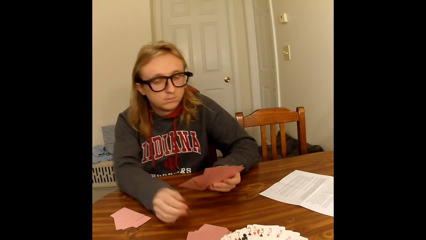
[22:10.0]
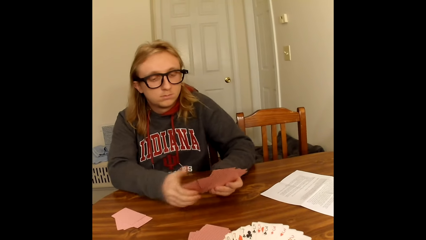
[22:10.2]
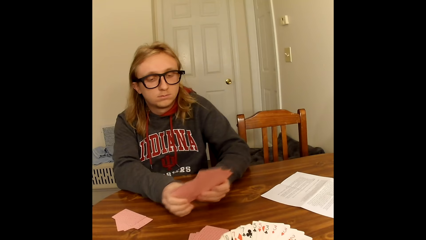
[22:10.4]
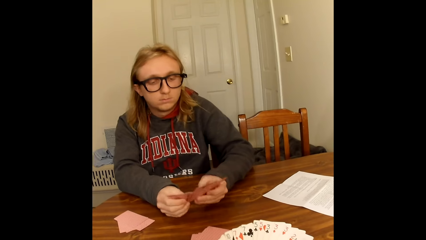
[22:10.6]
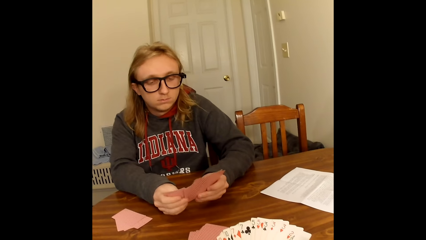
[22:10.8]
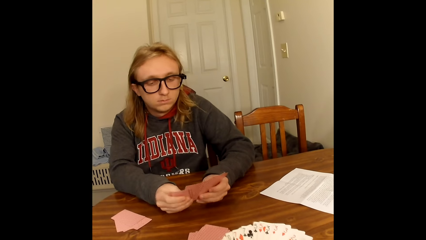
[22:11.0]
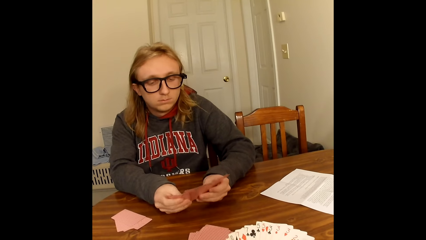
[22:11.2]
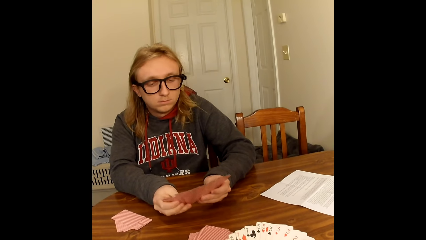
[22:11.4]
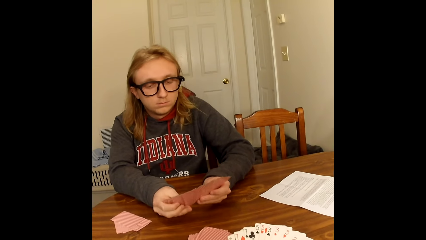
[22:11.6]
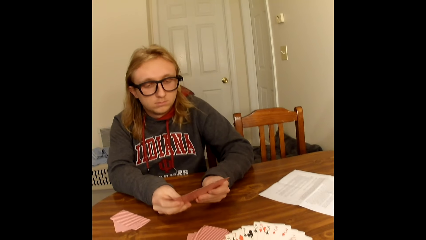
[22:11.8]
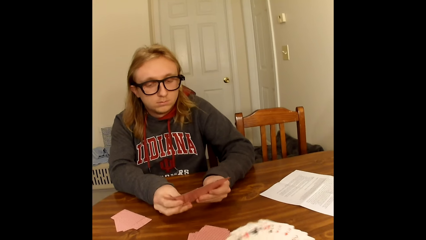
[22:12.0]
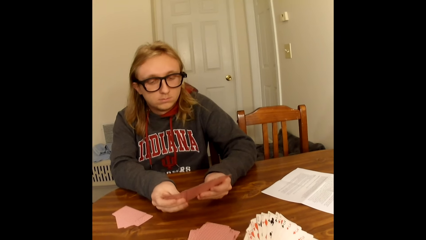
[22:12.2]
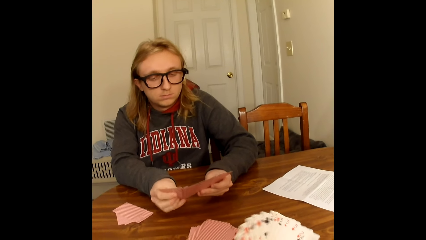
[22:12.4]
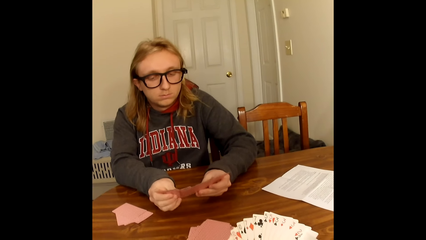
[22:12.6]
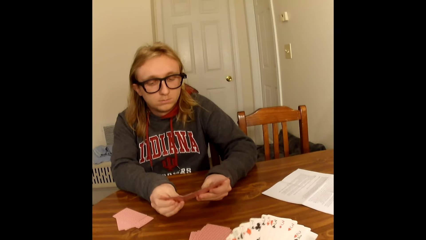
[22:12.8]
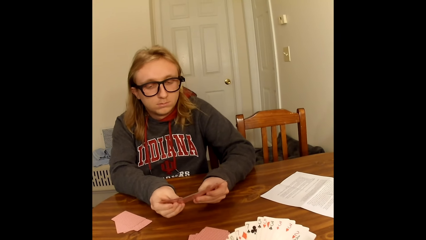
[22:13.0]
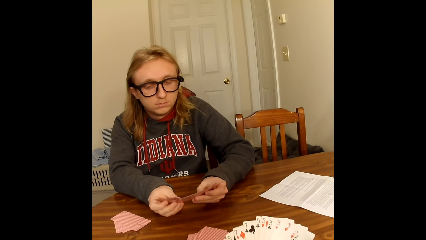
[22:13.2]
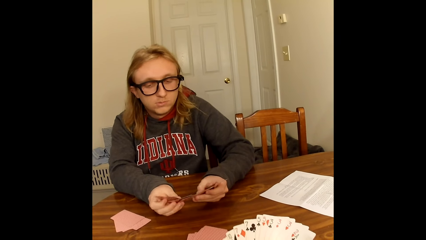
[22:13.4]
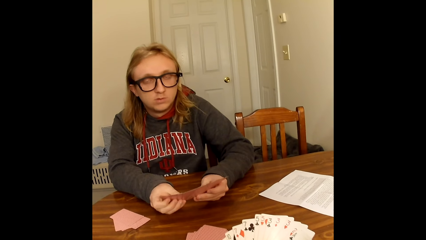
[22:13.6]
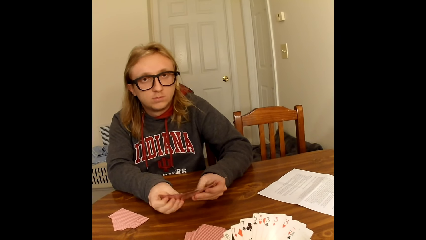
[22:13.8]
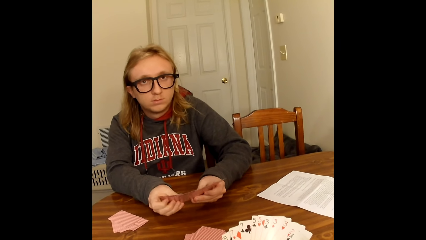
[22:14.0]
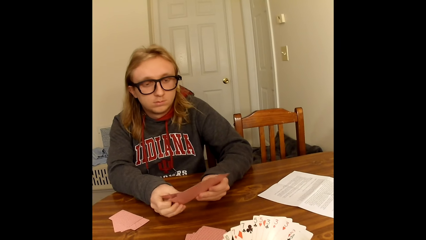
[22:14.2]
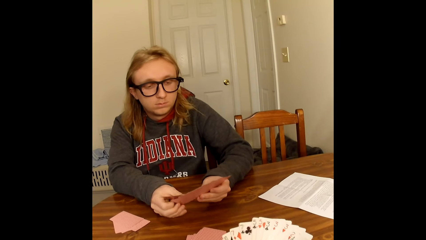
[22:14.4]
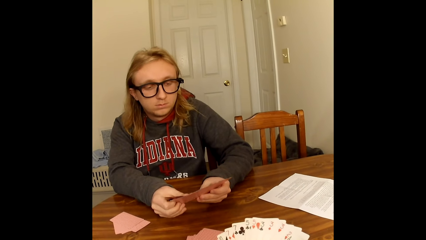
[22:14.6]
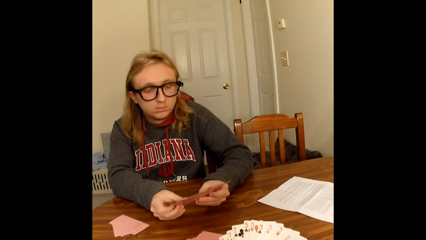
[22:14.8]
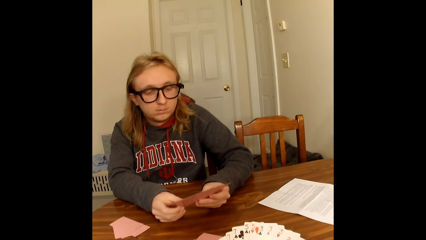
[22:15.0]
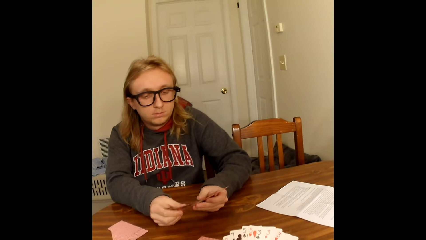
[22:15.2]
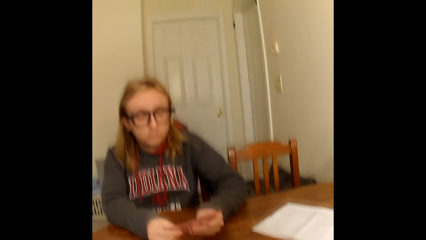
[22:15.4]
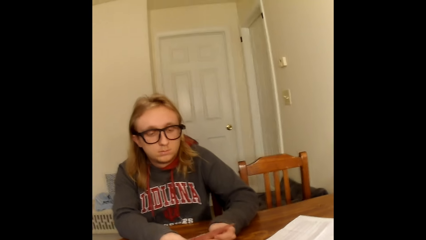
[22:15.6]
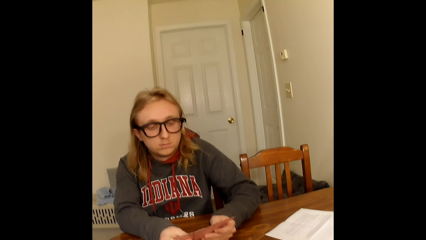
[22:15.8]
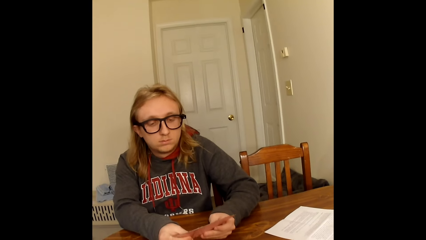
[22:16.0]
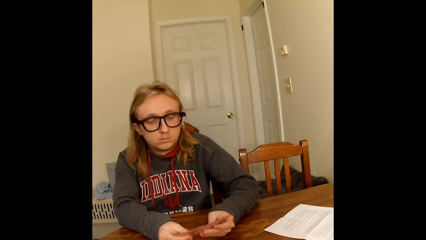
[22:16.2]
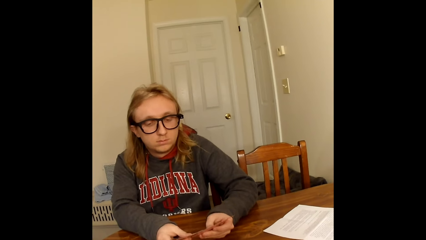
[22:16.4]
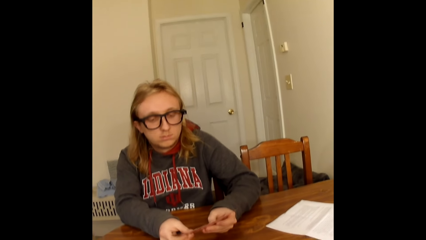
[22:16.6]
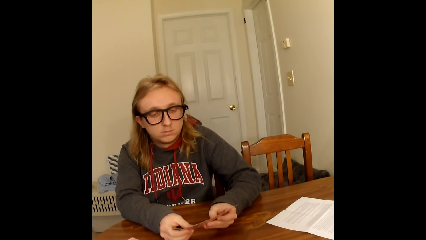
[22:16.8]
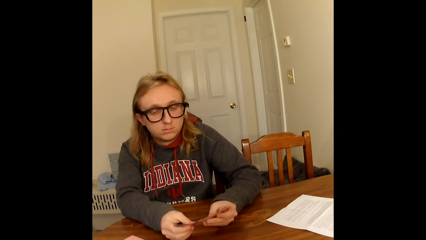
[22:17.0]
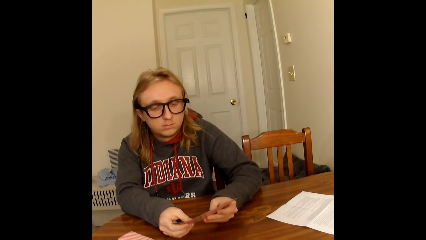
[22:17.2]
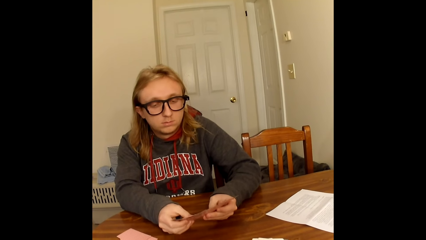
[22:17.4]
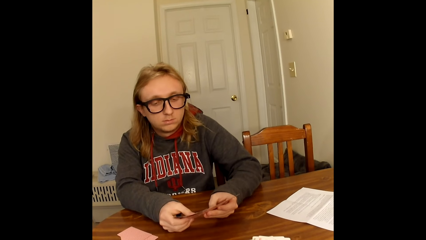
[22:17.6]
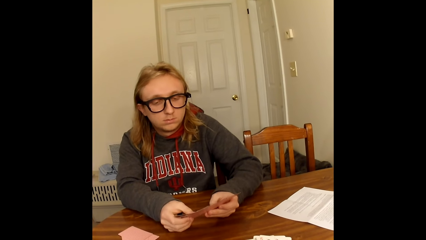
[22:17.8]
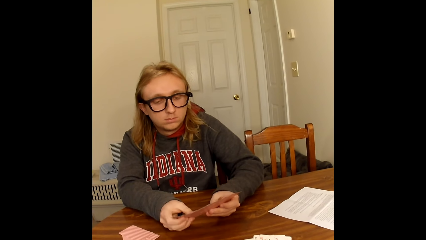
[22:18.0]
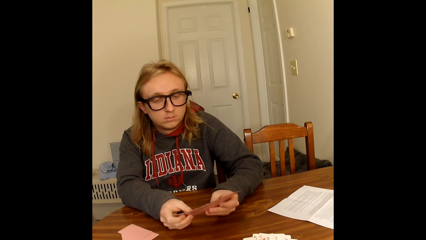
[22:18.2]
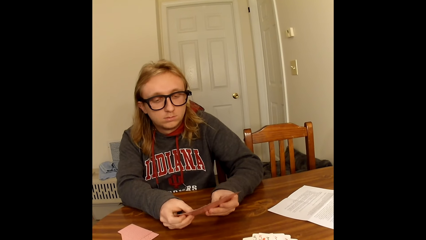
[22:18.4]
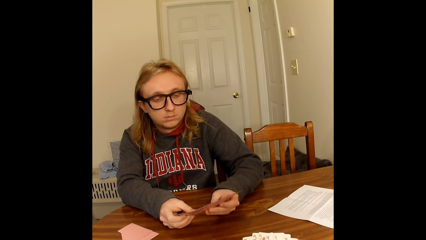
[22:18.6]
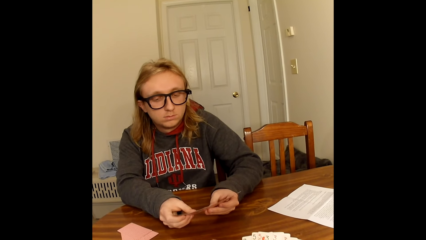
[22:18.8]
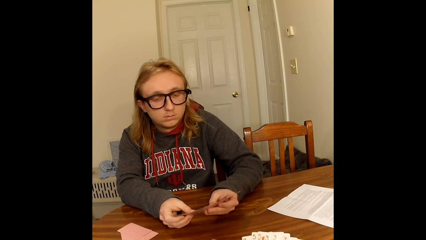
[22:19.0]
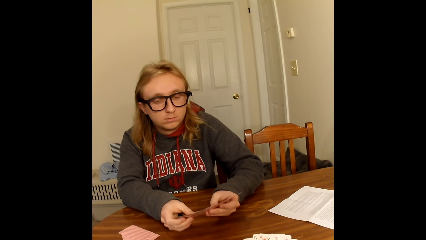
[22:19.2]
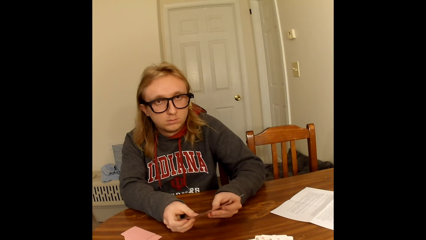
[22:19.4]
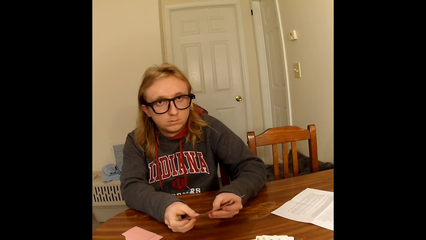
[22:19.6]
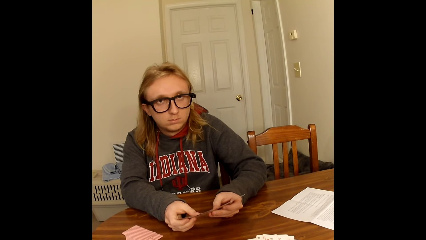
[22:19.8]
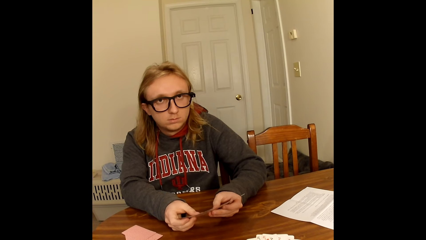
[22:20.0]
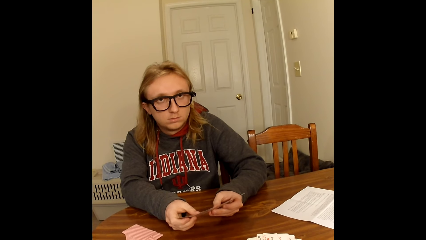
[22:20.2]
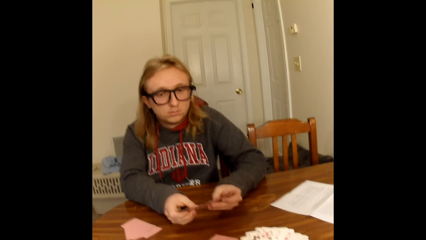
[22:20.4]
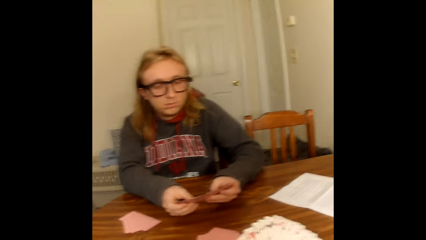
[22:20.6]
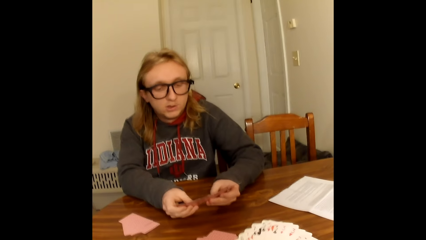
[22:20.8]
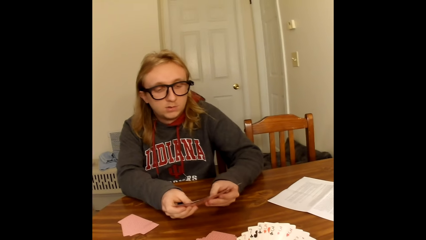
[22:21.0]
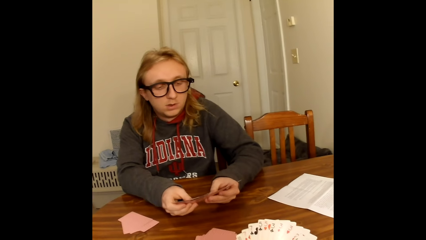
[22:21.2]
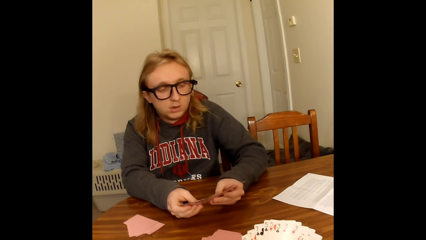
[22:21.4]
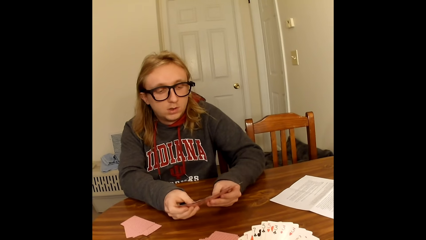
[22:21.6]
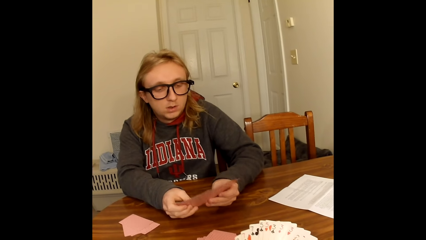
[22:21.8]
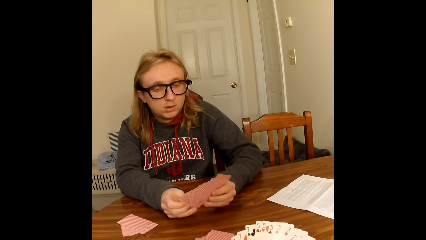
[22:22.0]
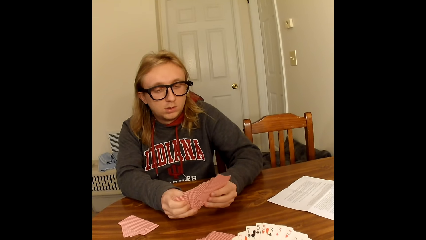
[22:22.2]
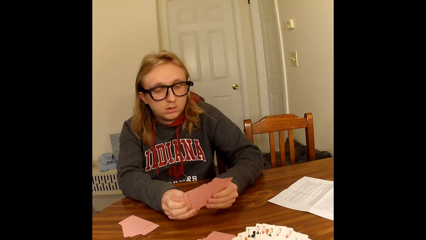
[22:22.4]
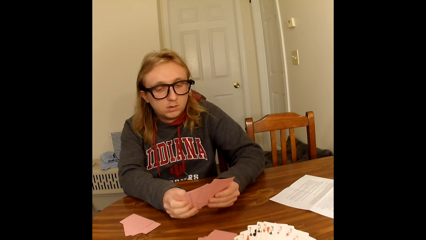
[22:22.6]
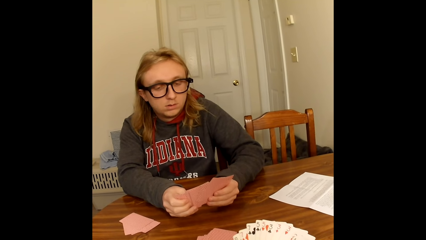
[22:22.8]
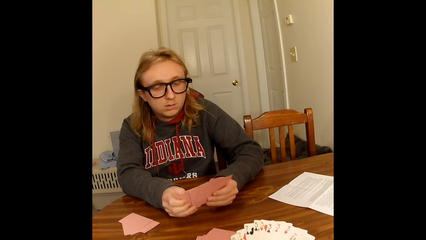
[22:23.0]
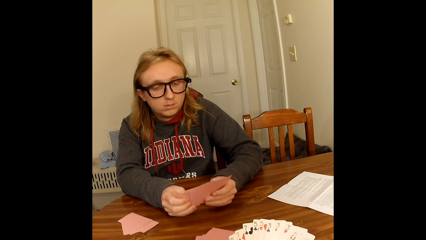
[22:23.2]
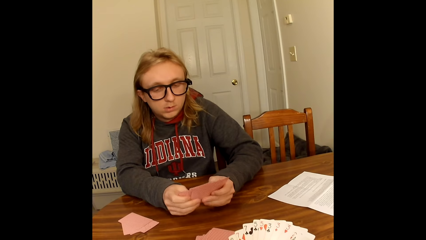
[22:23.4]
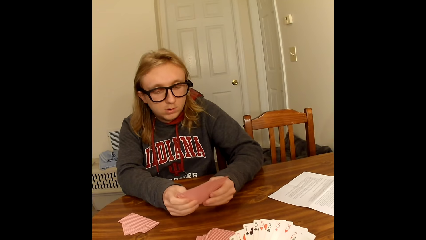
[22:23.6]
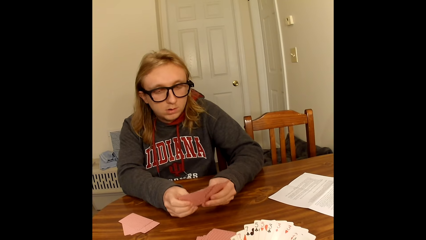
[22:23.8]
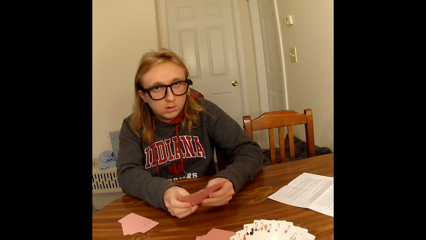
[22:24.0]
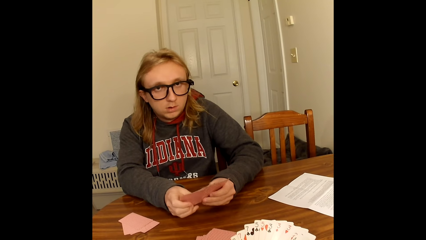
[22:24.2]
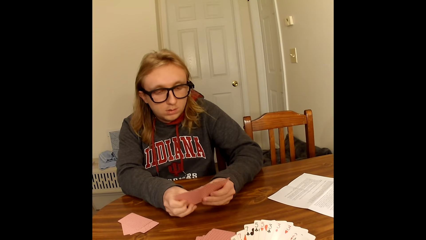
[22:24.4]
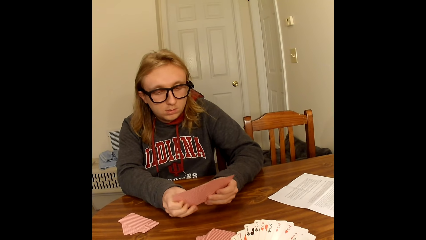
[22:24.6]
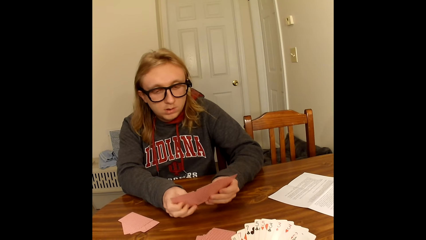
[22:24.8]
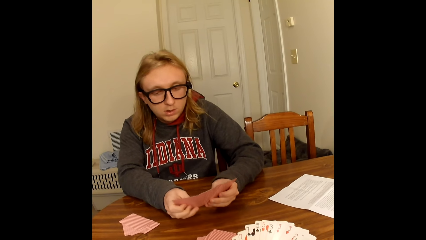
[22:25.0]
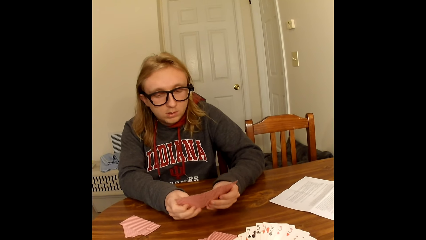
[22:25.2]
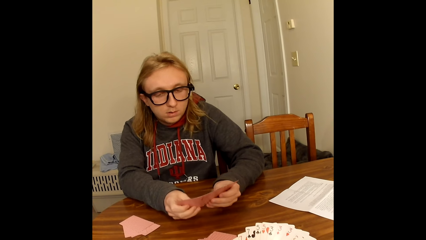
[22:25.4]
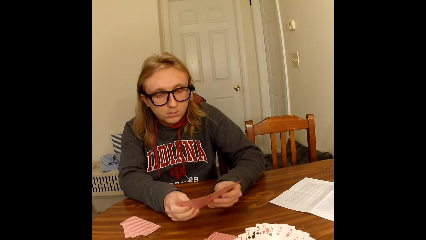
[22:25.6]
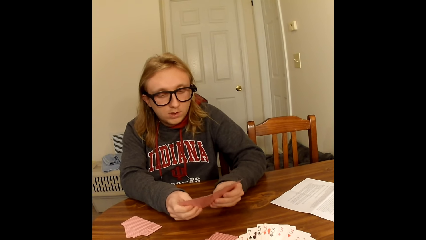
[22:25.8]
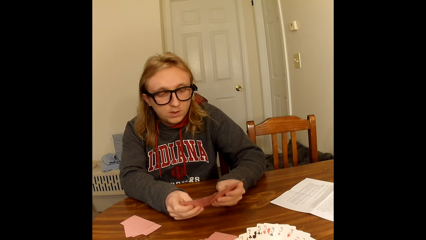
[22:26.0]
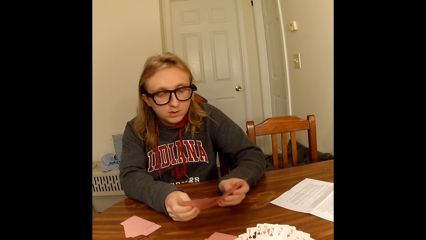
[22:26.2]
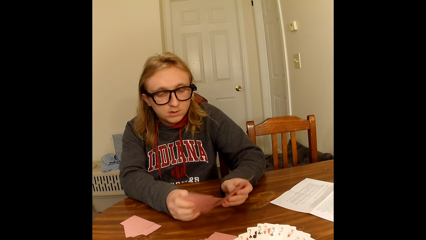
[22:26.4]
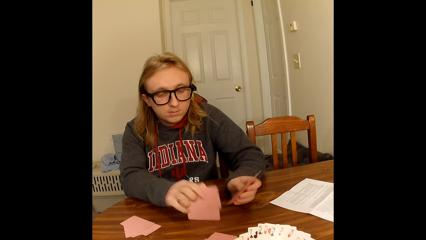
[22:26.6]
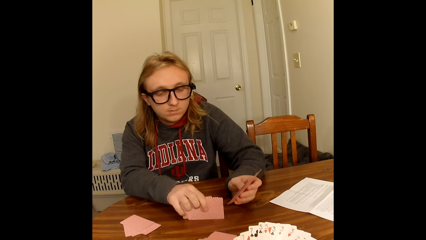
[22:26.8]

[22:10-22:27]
A man arranges the cards. The man holds the cards in his left hand with both hands, and shuffles the cards in his hands with his thumbs. The camera wearer looks at the cards. The man looks at the cards and converses.
